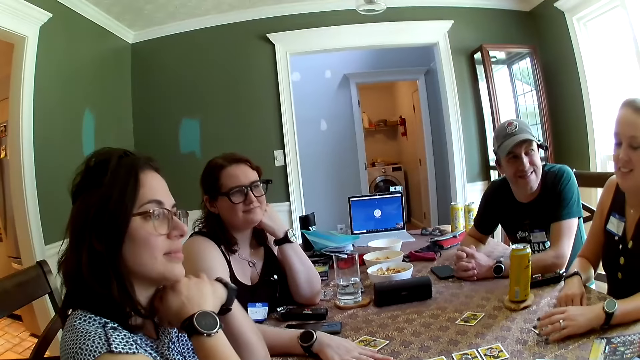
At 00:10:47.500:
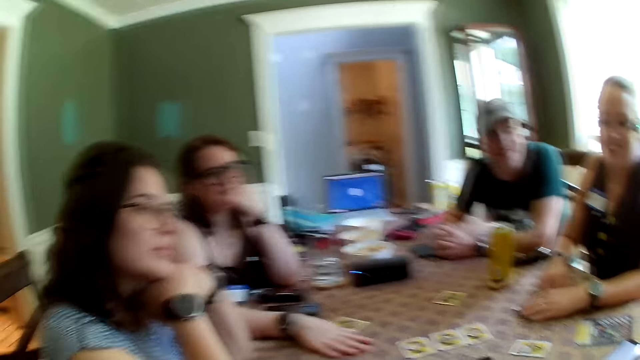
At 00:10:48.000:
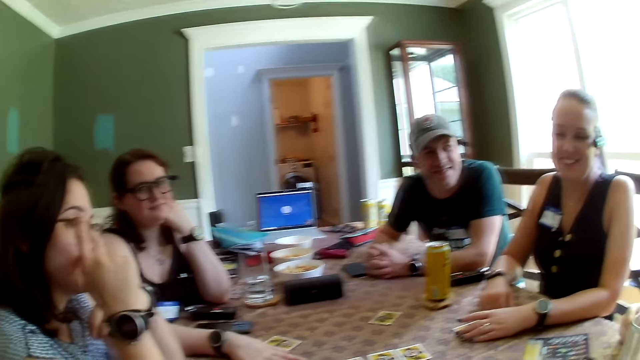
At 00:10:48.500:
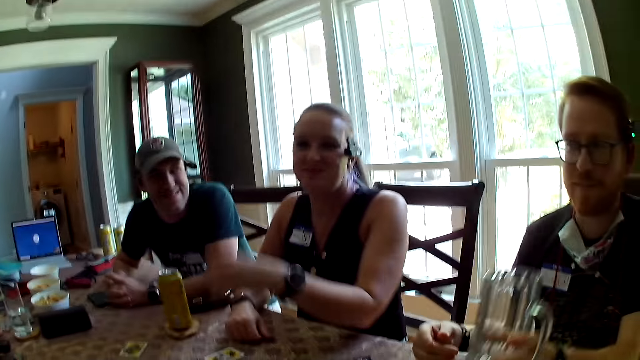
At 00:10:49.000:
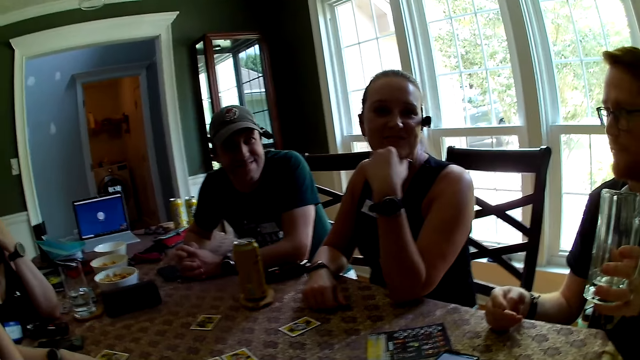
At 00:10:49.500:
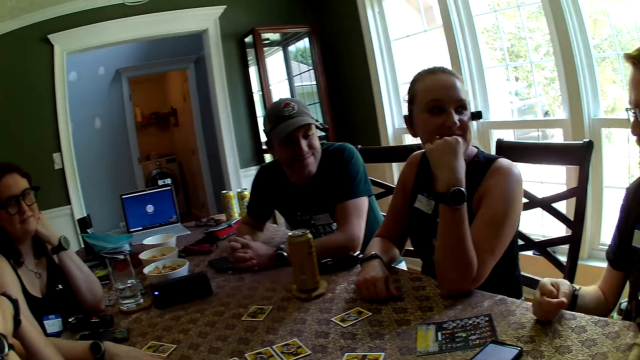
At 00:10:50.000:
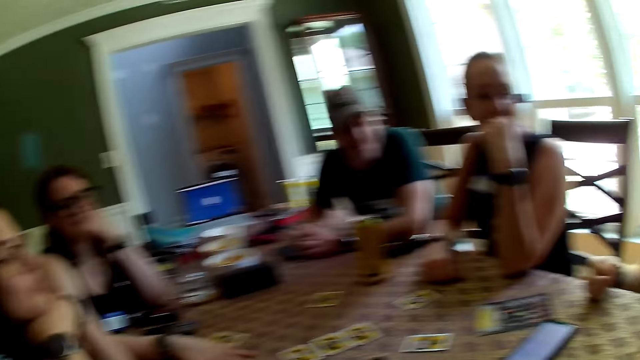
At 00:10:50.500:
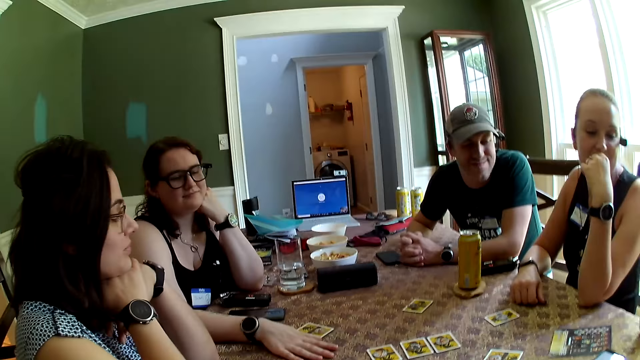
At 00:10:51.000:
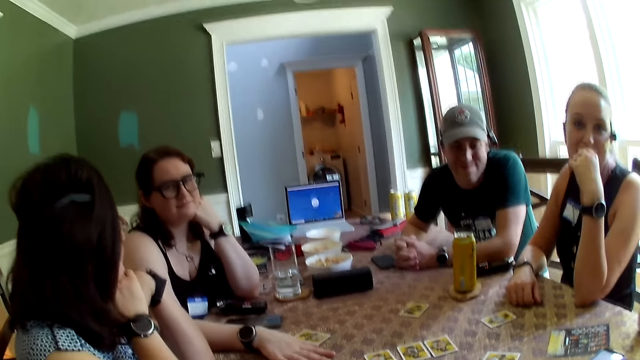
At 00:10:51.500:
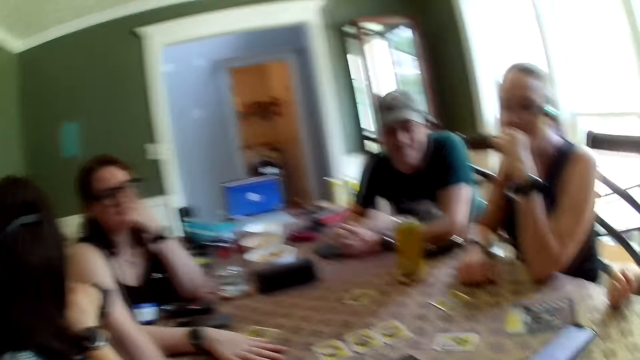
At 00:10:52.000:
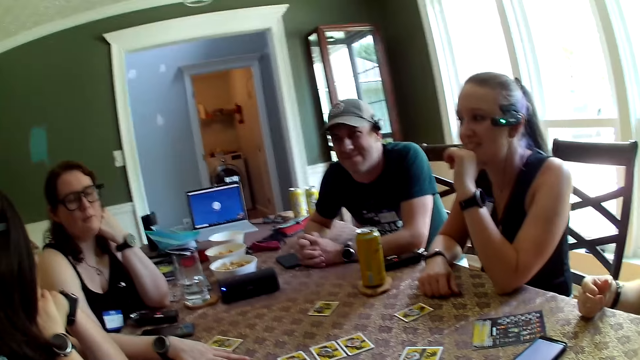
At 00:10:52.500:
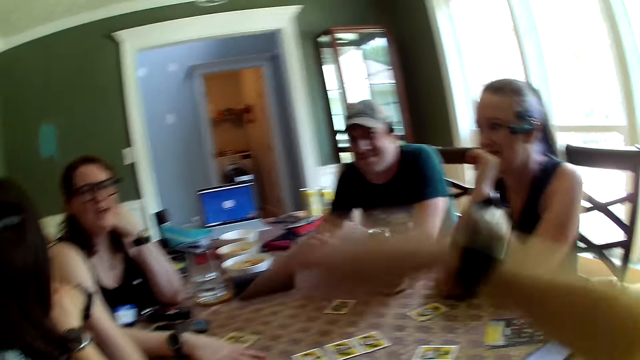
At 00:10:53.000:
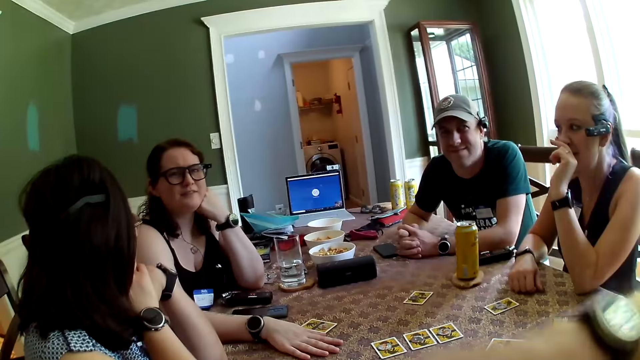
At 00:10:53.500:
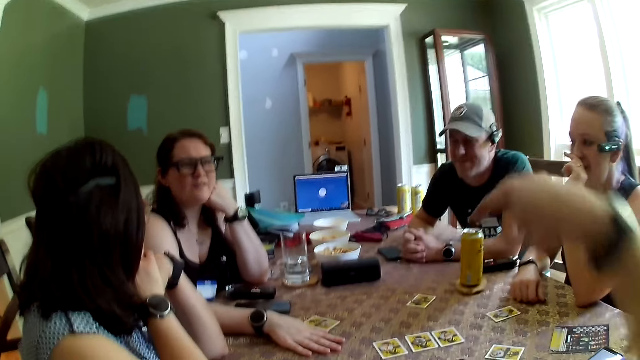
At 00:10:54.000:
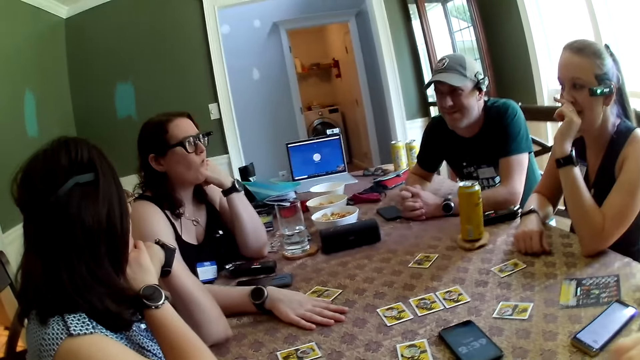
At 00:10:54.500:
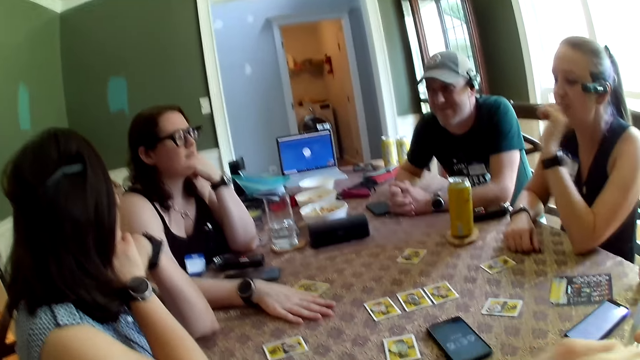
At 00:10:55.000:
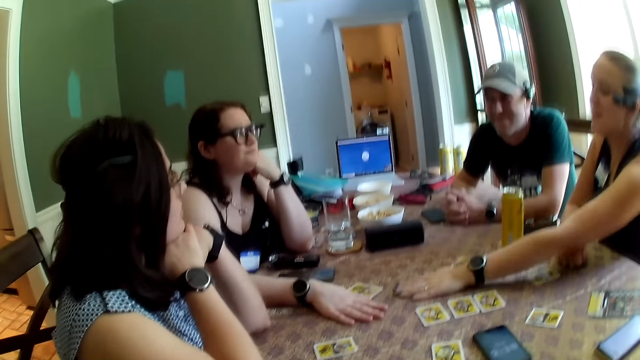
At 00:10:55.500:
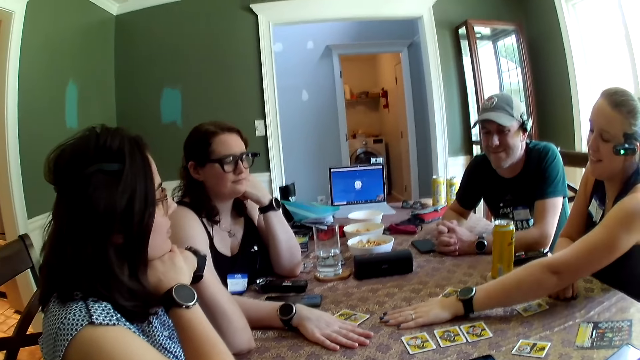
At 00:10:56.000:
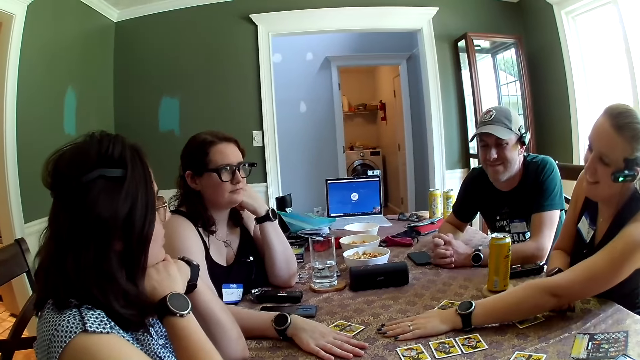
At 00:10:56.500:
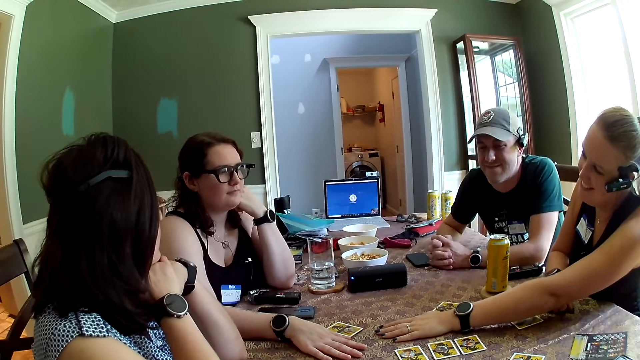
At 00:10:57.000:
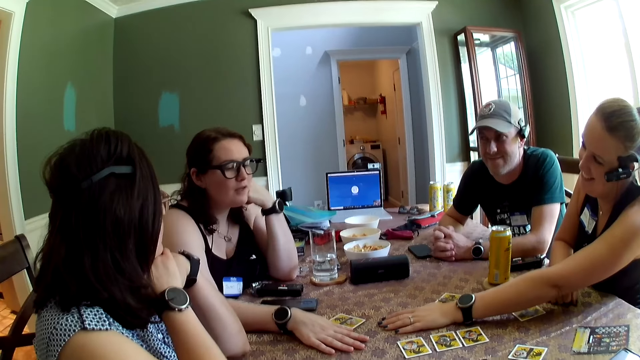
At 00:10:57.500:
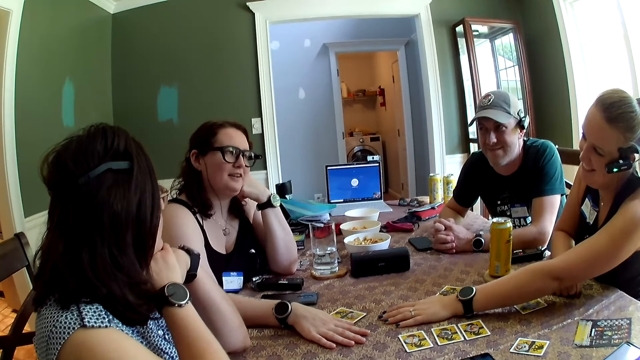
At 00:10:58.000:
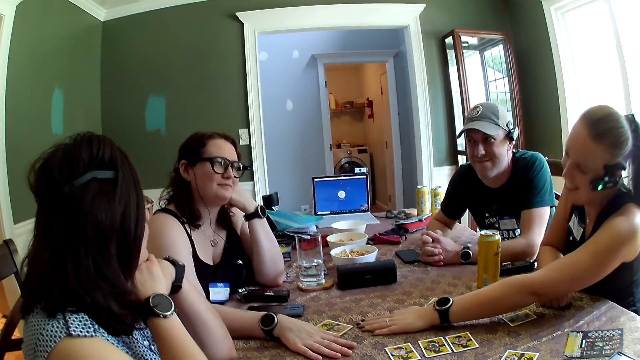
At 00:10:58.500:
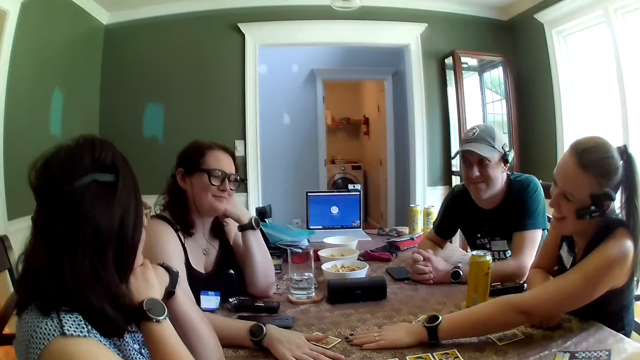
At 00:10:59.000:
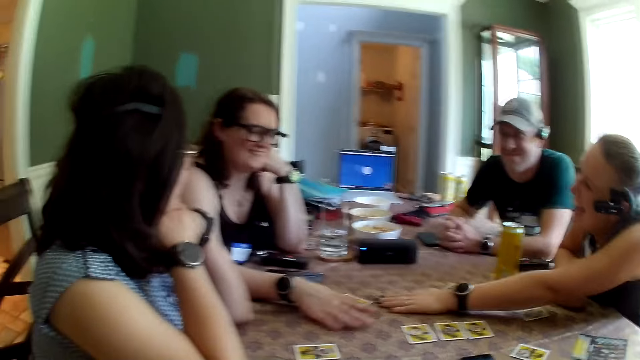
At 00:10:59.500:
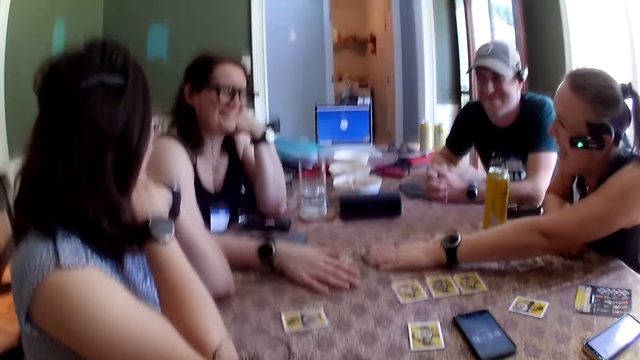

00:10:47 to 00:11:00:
The man picks up the glass cup on the table with his left hand. The camera wearer converses with the people at the table. The woman converses with another woman. The camera wearer plays cards.

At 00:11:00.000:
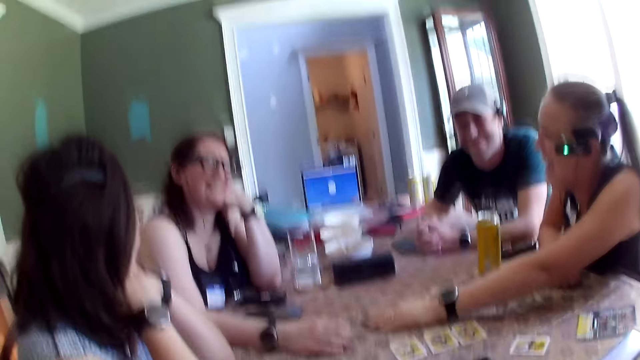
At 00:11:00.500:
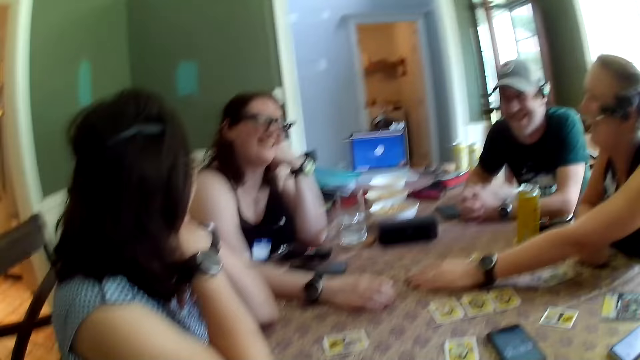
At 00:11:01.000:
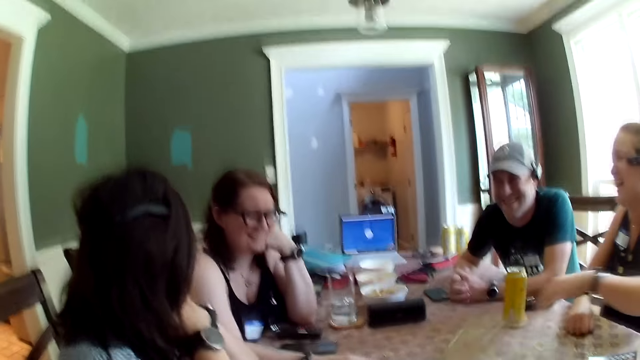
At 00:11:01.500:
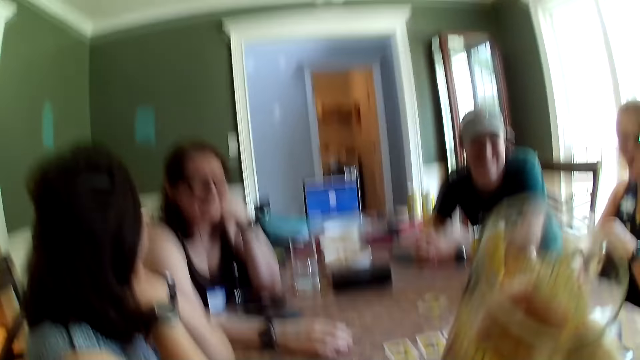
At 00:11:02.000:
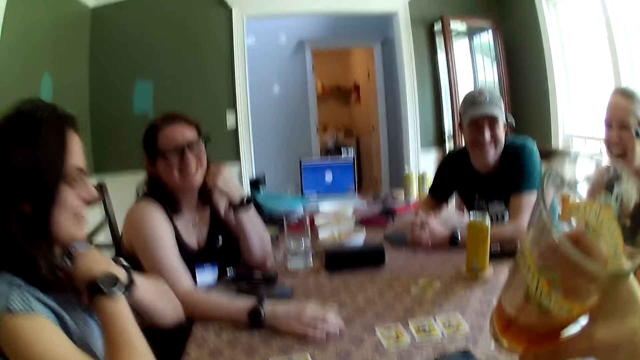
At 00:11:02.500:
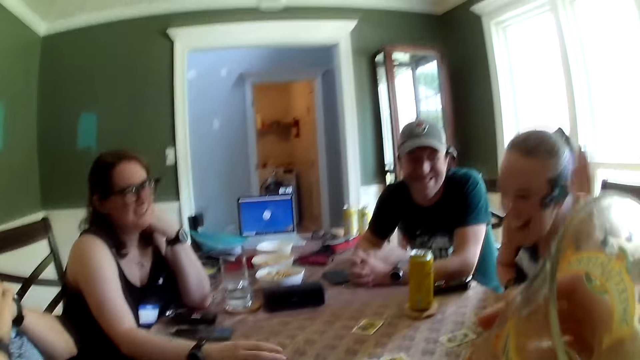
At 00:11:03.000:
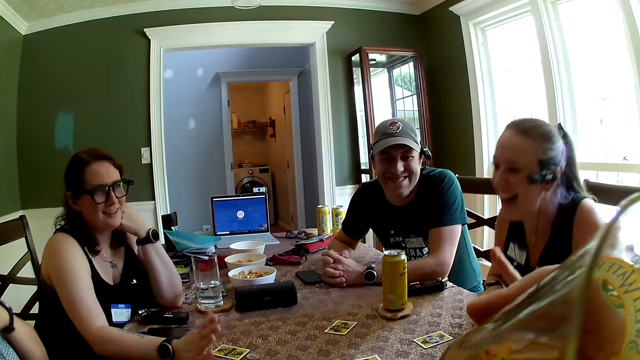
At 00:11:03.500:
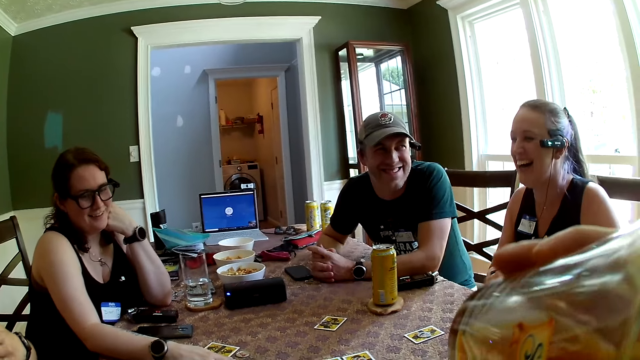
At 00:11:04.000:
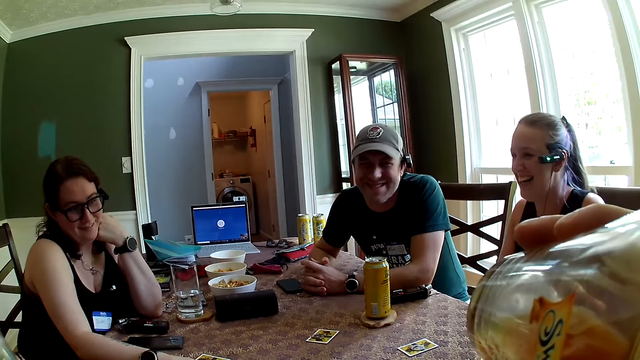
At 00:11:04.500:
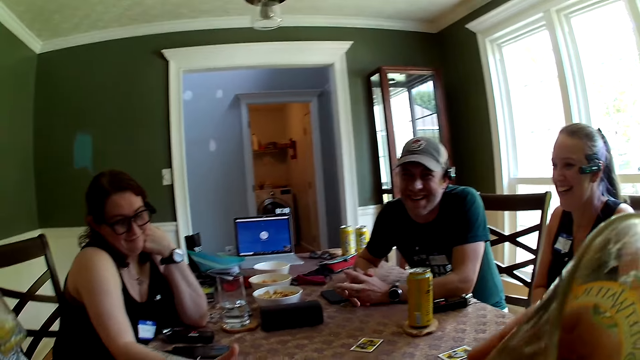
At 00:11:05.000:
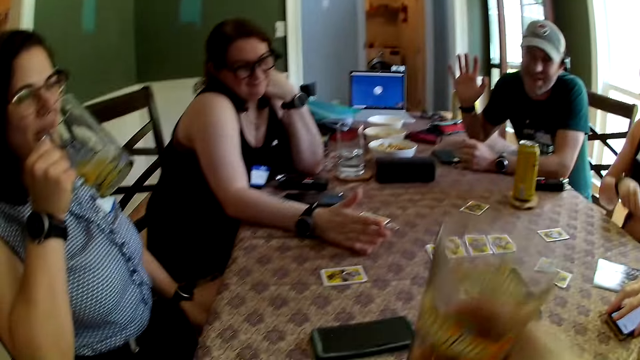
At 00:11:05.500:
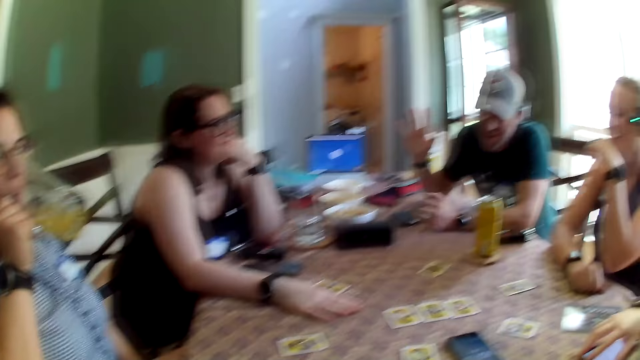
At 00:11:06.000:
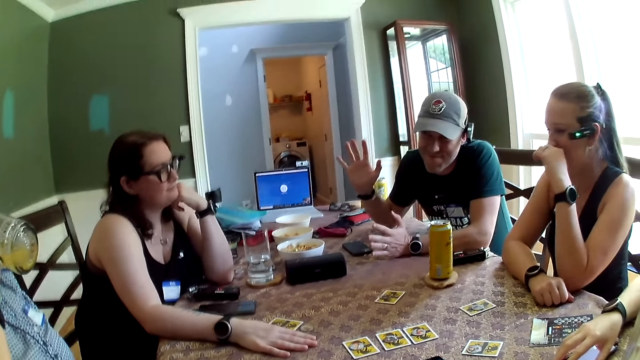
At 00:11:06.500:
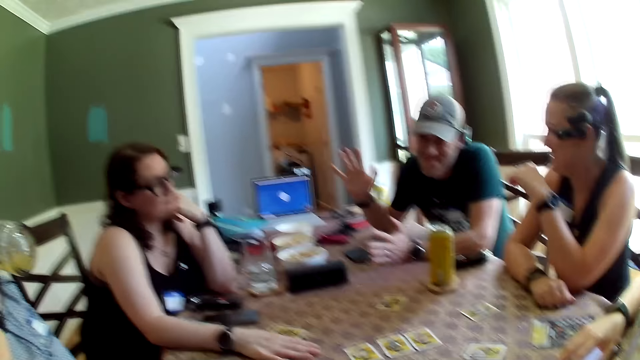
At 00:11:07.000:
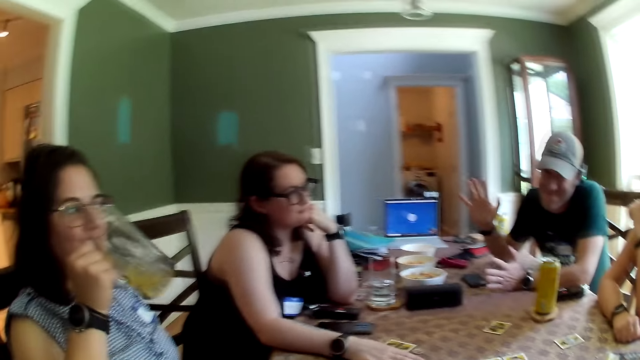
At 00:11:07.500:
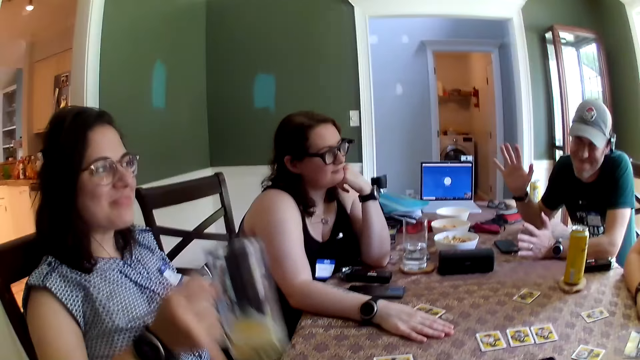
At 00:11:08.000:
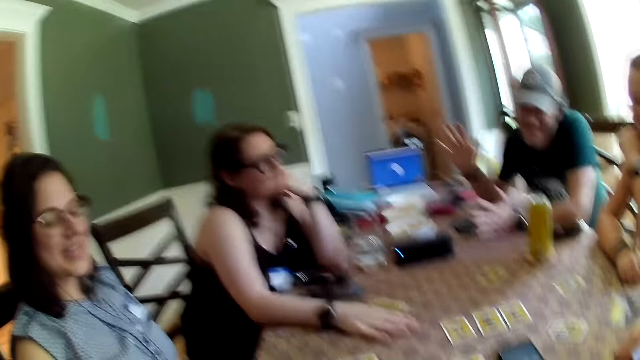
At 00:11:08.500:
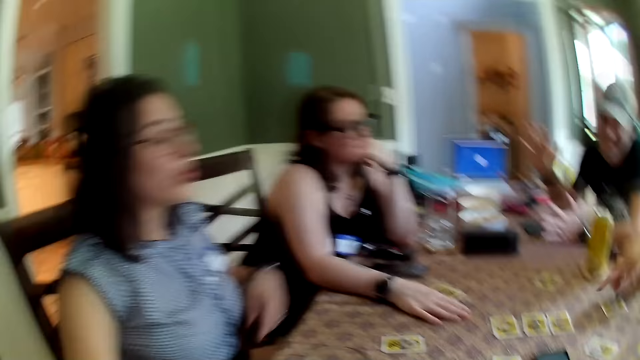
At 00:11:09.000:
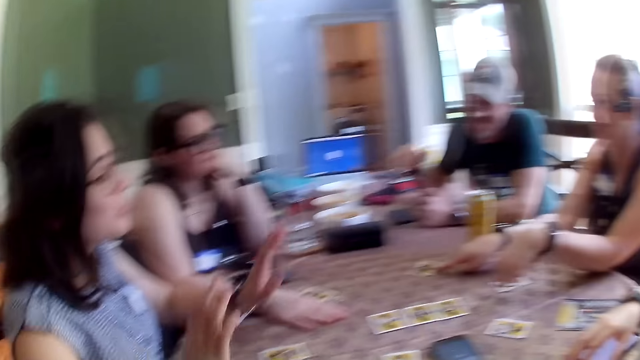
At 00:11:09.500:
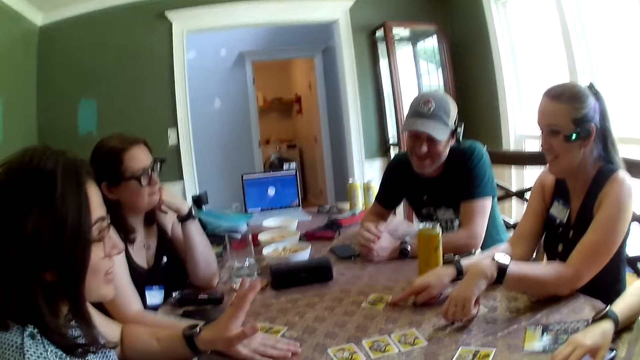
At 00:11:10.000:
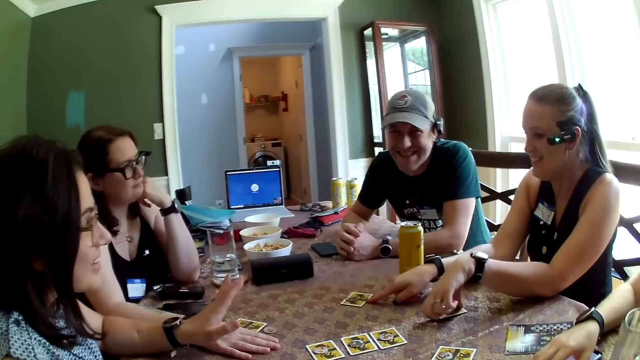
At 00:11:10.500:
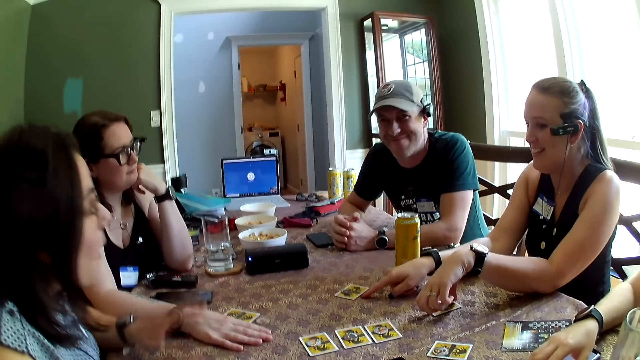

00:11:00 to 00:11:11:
The camera wearer holds a glass cup with his right hand. He drinks from the glass cup in his right hand. The woman picks up the glass cup on the table with her right hand. The woman drinks from the glass cup in her right hand. The camera wearer drops the glass cup in his right hand on the table. The woman drops the glass cup in her right hand on the table. The woman converses with the man.
